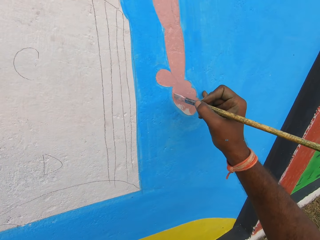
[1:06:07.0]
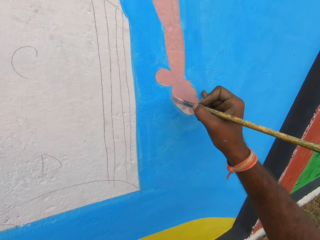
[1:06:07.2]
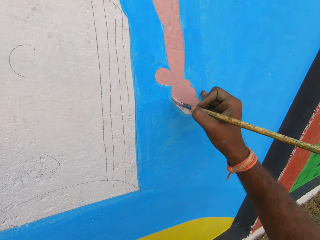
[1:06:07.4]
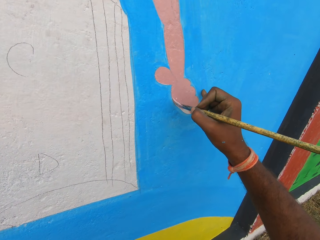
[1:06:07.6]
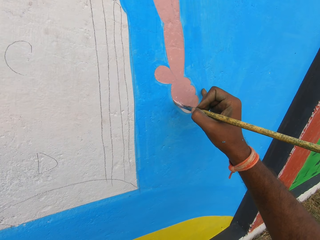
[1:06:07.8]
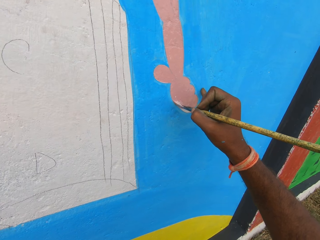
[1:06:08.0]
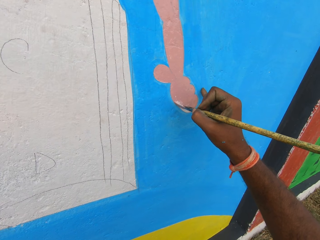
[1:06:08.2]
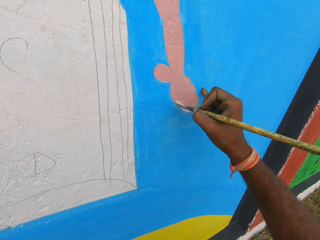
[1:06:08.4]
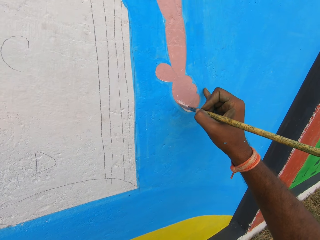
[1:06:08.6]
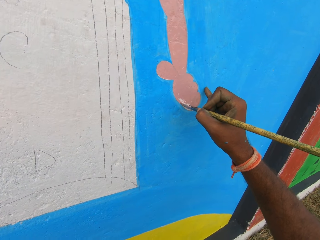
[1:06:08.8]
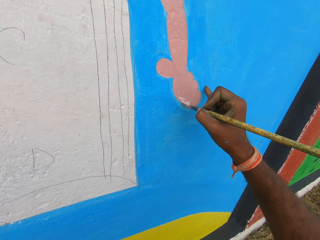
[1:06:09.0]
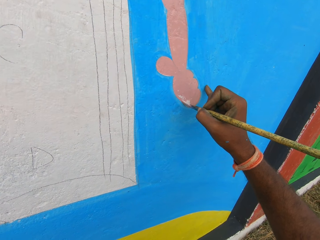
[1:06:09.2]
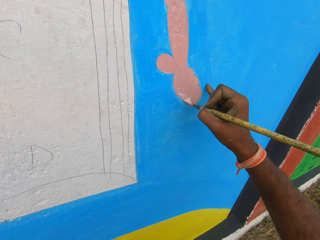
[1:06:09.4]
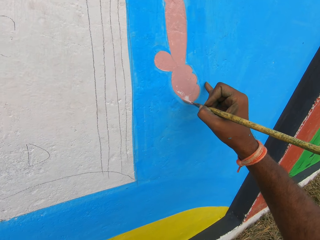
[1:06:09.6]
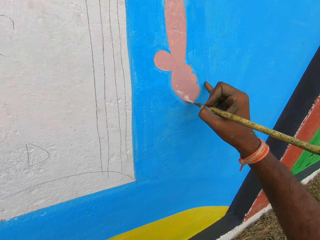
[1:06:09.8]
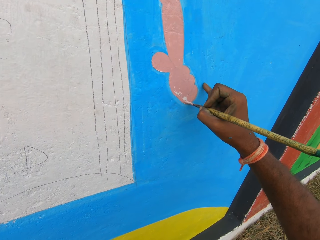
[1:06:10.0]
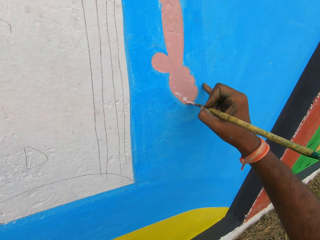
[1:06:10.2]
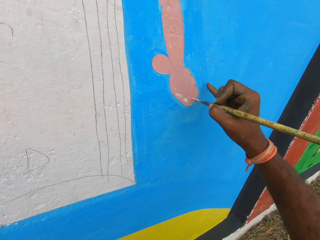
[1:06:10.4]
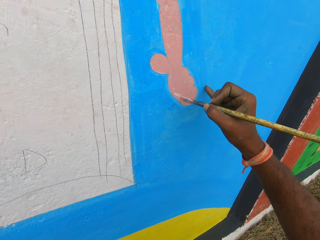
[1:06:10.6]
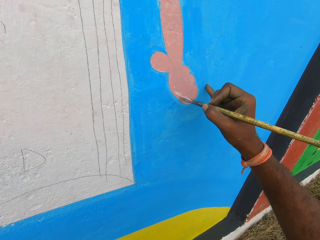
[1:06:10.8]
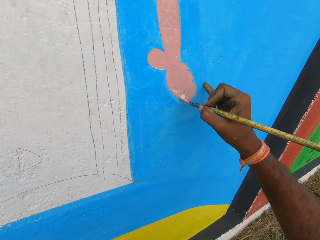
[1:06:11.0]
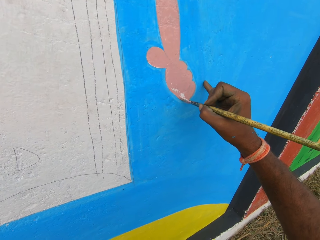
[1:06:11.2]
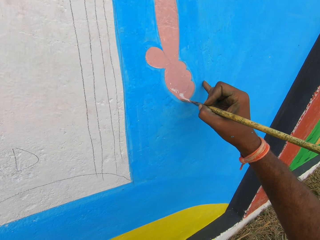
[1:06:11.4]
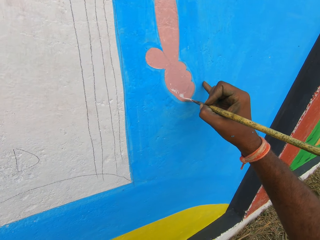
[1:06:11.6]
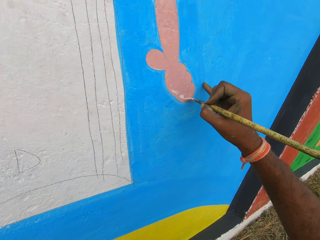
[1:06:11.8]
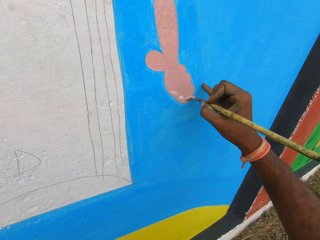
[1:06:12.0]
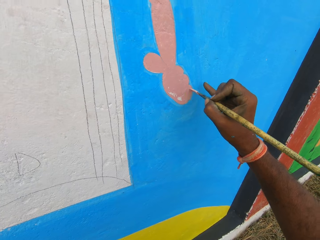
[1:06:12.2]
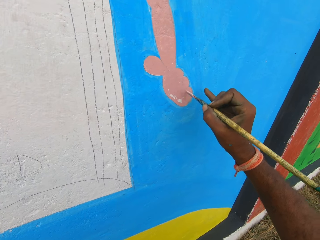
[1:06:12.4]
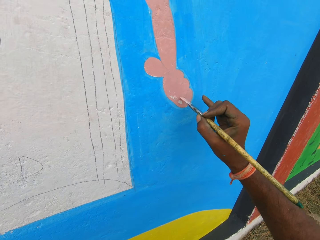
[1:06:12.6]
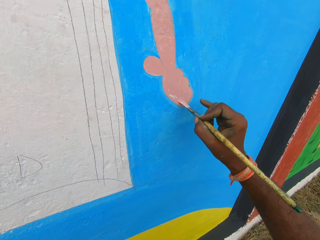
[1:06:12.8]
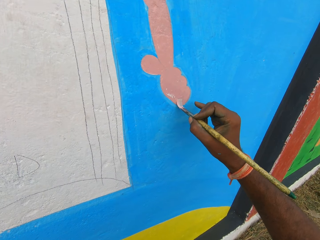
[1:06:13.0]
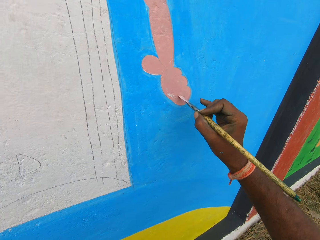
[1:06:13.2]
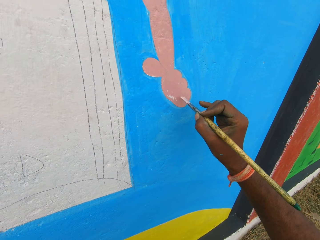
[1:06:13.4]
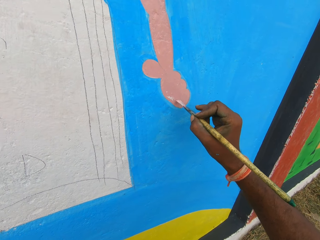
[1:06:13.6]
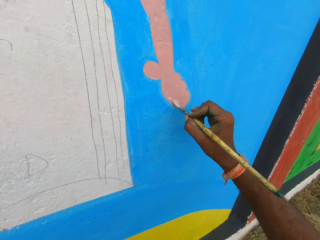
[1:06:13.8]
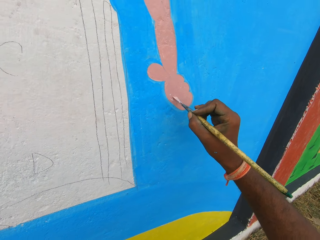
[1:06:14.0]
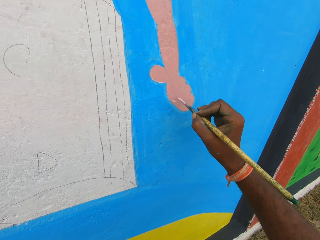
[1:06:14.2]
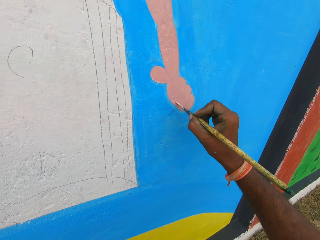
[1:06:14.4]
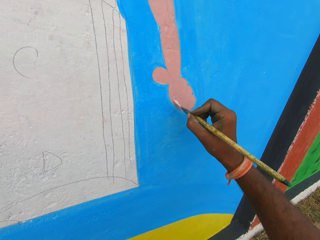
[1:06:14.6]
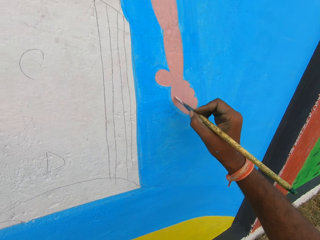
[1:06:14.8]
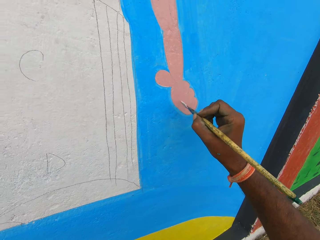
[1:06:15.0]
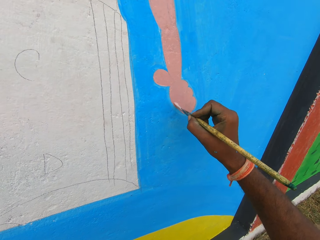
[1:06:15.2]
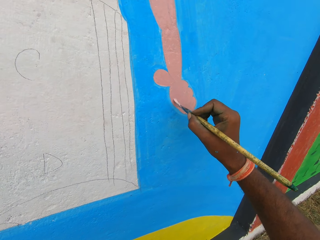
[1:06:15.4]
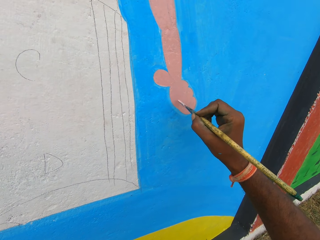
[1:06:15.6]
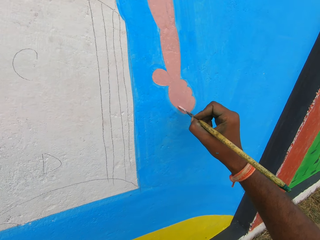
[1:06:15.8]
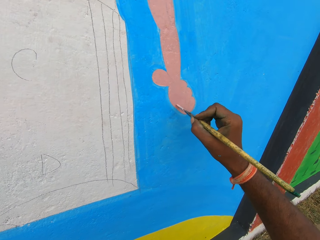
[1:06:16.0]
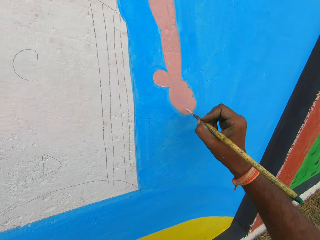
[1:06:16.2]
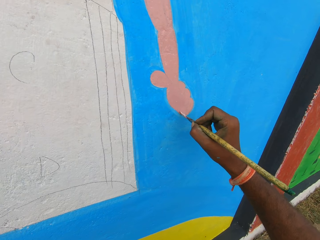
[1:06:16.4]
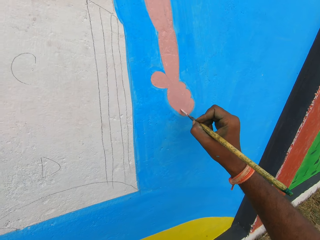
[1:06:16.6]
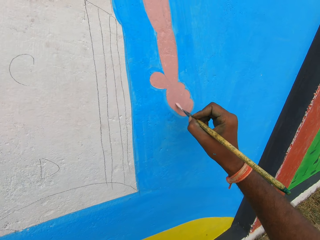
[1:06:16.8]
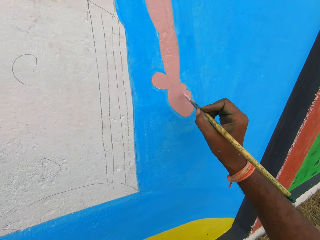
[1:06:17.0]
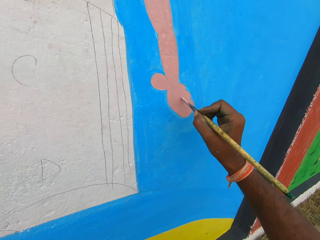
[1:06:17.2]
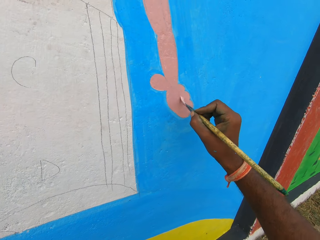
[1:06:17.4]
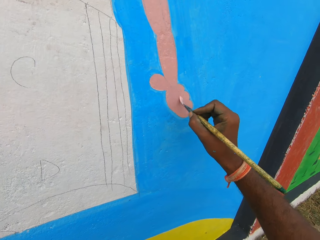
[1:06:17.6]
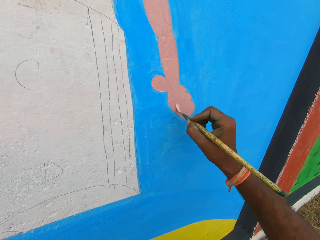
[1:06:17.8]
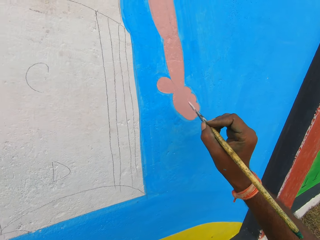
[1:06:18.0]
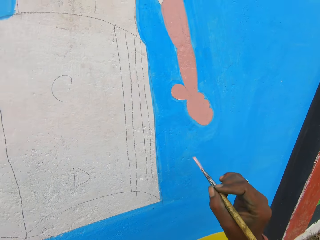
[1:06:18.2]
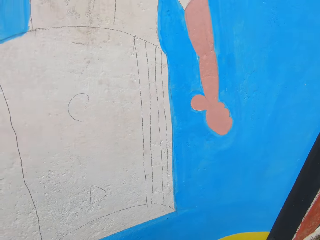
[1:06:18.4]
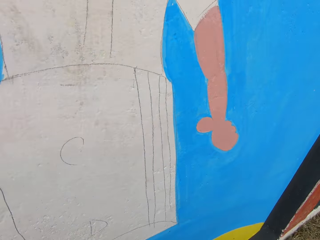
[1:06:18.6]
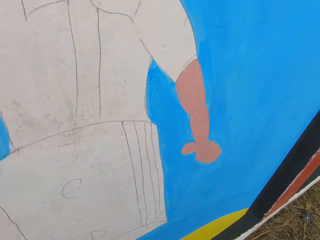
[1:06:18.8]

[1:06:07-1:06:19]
The camera wearer paints on the wall with the painting brush in his right hand.

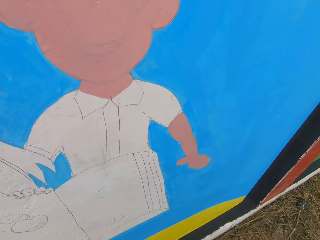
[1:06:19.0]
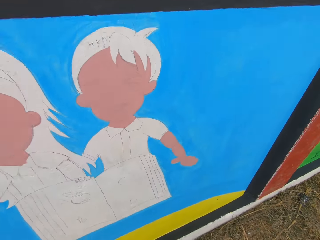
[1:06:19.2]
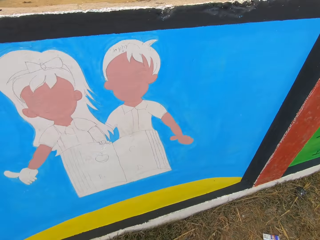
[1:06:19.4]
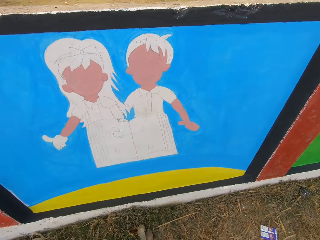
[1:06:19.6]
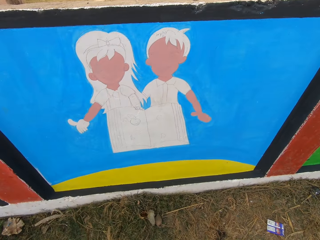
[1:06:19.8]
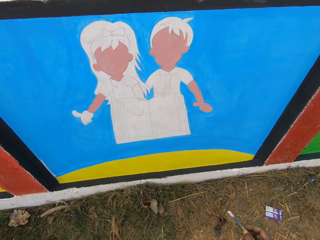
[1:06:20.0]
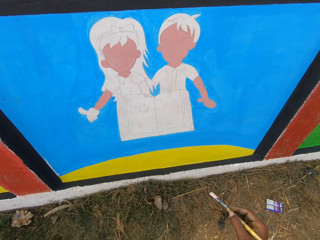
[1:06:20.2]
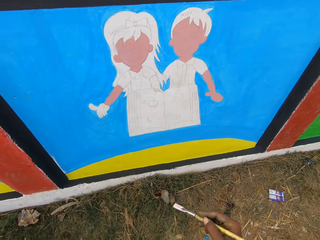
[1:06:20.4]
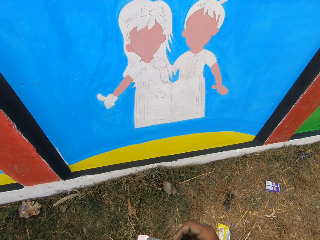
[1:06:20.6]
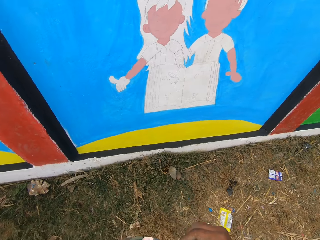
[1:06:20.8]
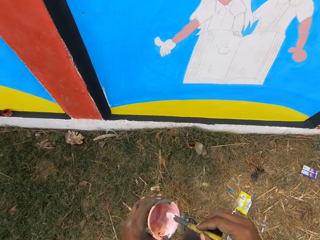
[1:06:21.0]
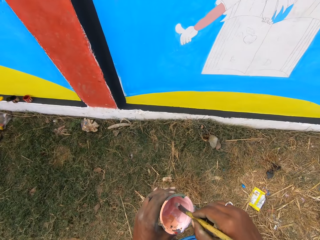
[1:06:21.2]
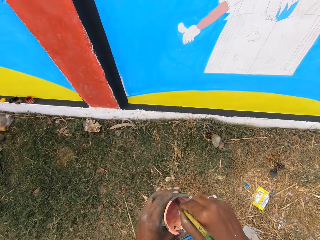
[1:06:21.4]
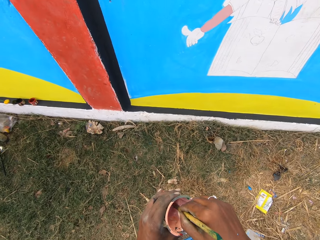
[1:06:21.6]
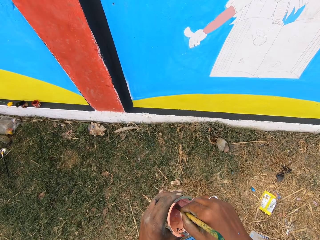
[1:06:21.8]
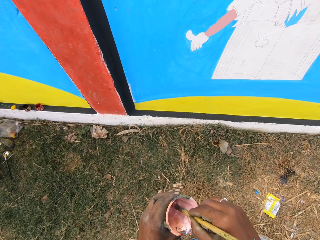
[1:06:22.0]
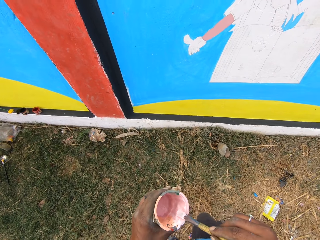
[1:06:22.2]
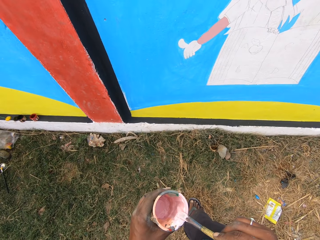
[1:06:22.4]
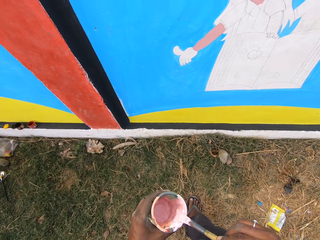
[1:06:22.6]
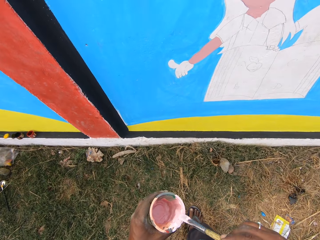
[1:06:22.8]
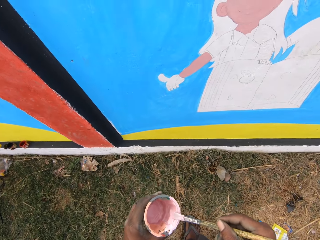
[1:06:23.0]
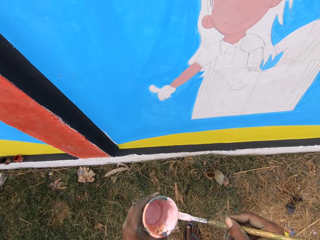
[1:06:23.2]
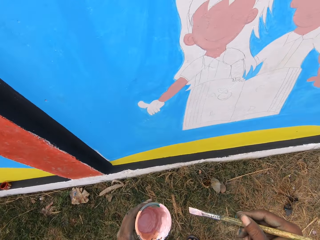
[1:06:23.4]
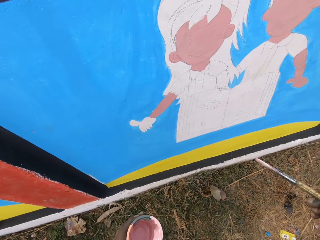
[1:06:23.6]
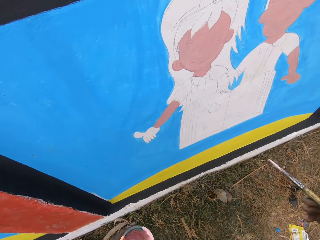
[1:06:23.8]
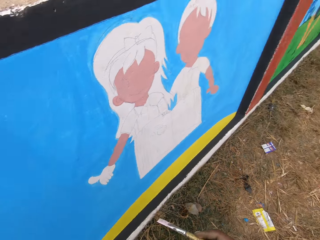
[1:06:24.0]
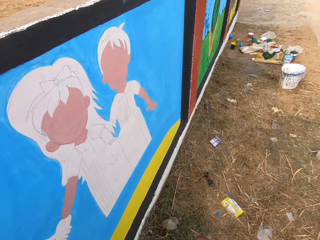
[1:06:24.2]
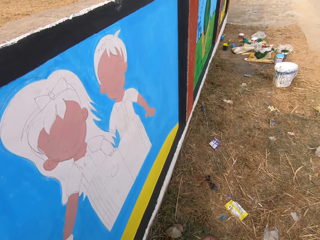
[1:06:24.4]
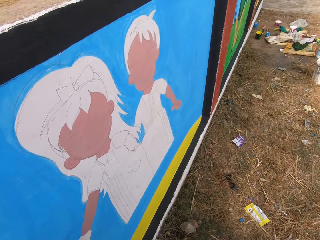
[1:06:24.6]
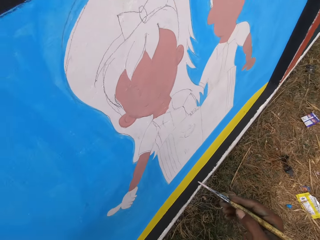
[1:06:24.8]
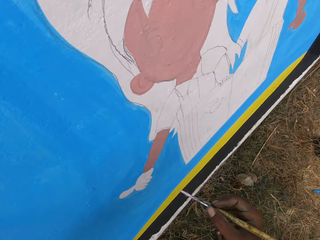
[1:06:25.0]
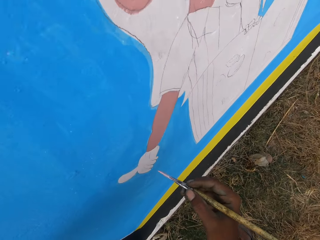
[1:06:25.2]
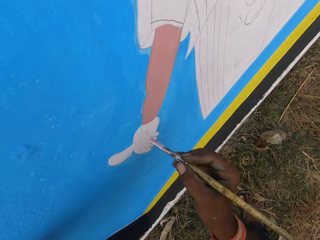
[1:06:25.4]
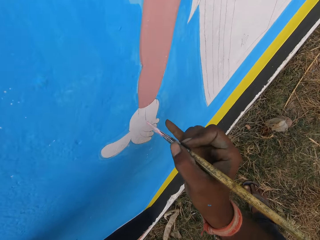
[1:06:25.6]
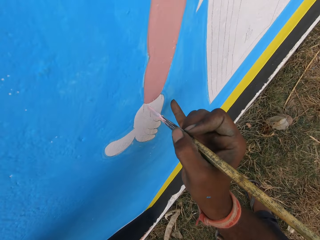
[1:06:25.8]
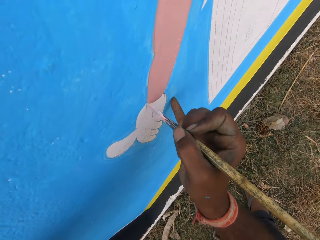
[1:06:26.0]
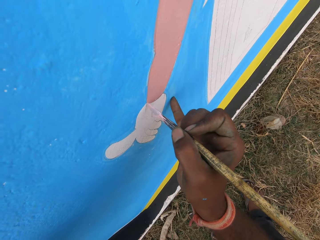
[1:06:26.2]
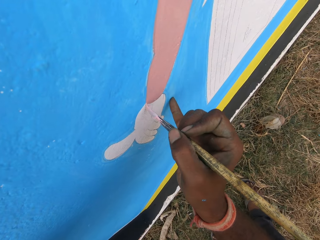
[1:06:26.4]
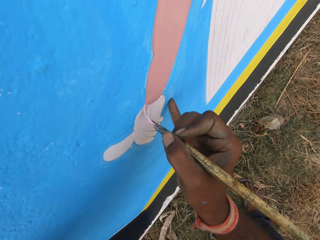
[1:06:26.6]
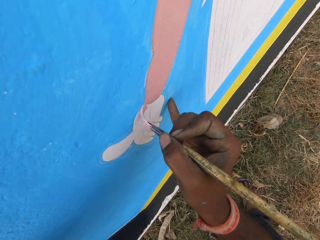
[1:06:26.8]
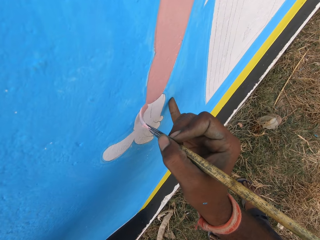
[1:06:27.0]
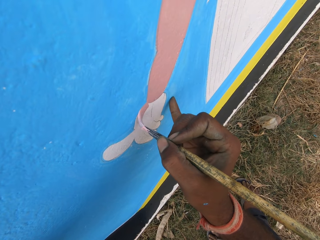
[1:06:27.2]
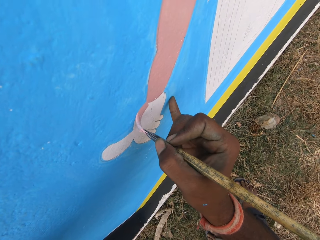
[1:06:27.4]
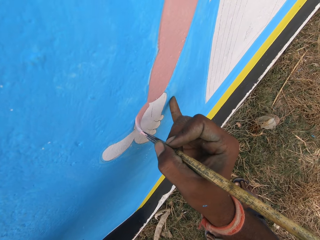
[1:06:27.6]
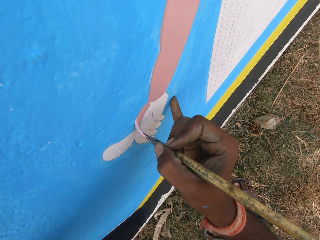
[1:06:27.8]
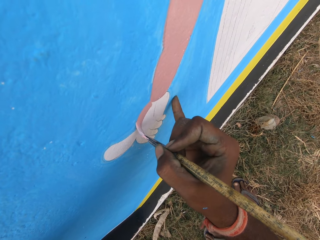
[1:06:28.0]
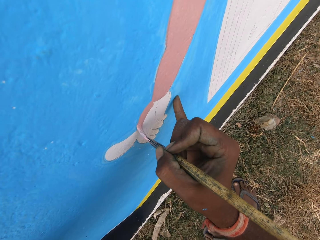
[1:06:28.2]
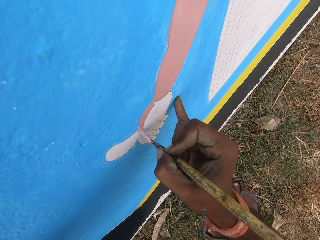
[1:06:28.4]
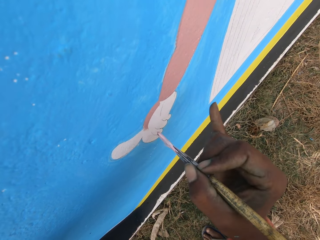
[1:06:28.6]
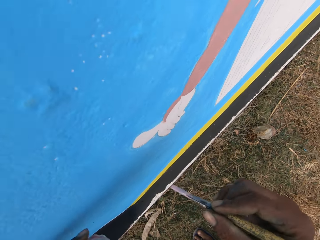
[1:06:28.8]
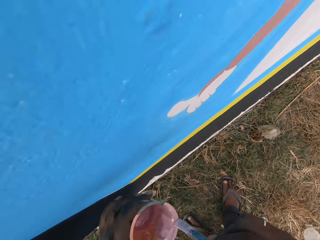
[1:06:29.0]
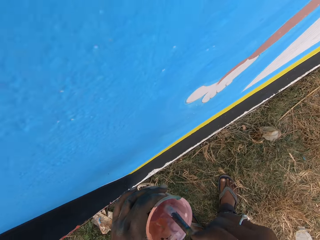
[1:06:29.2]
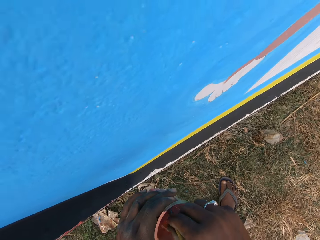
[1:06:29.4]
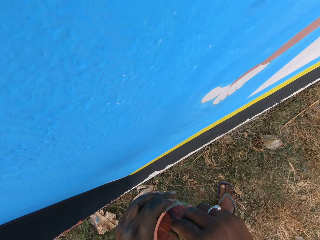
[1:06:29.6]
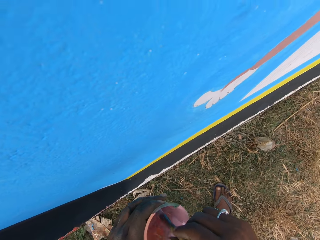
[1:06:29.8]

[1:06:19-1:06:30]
The camera wearer dips the painting brush into the paint bowl in his left hand. He rubs the painting brush against the edge of the paint bowl. He puts a finger of his right hand on the wall. He paints on the wall with the painting brush in his right hand.
